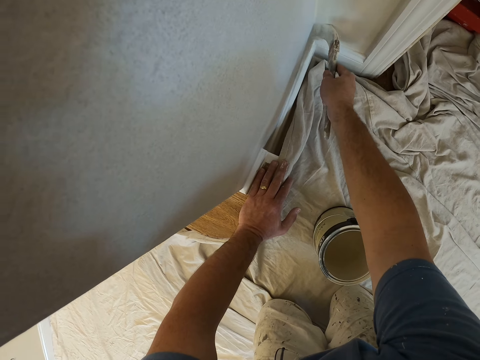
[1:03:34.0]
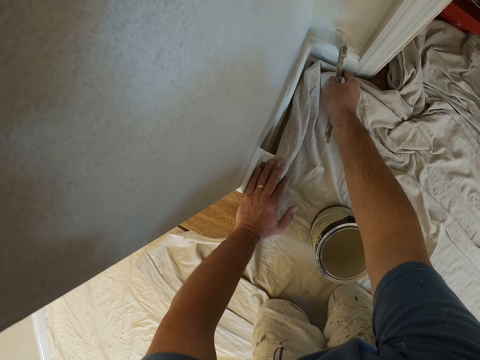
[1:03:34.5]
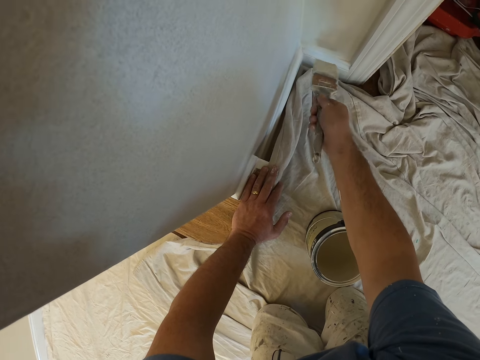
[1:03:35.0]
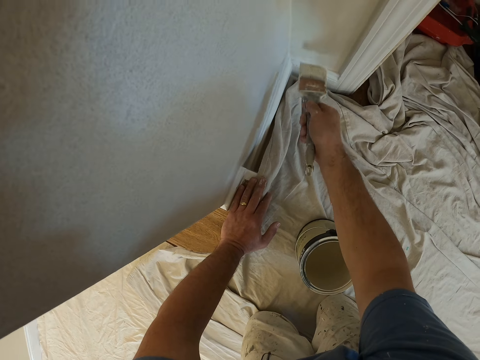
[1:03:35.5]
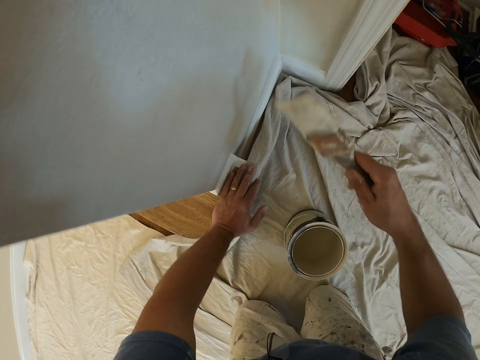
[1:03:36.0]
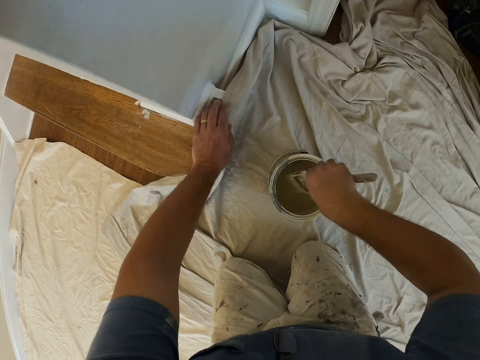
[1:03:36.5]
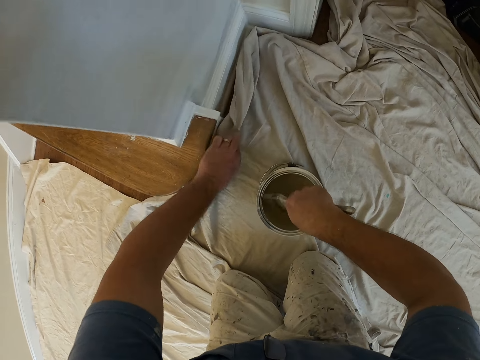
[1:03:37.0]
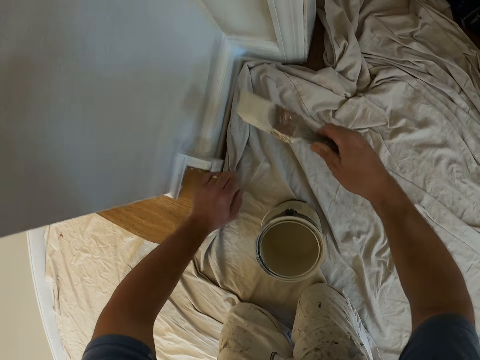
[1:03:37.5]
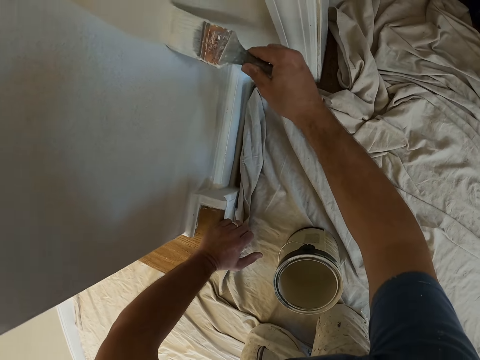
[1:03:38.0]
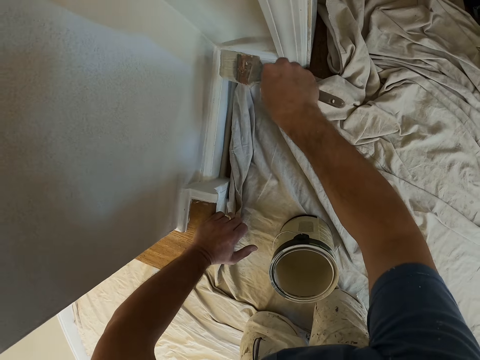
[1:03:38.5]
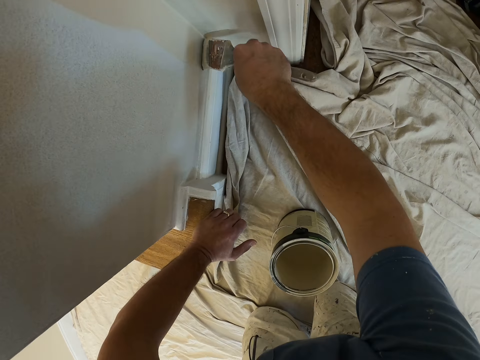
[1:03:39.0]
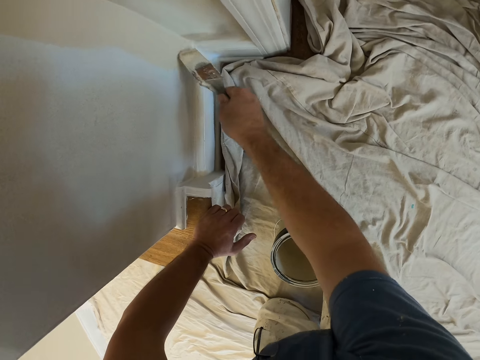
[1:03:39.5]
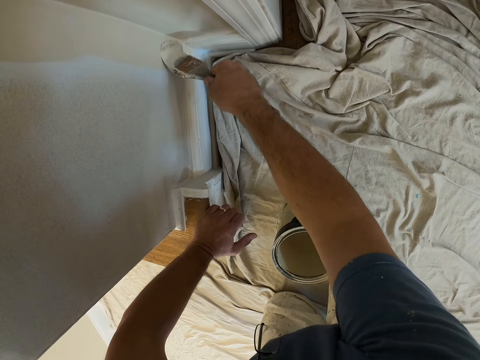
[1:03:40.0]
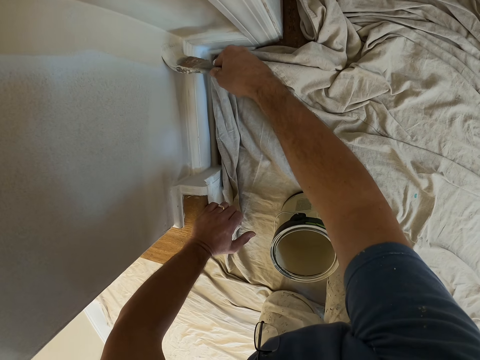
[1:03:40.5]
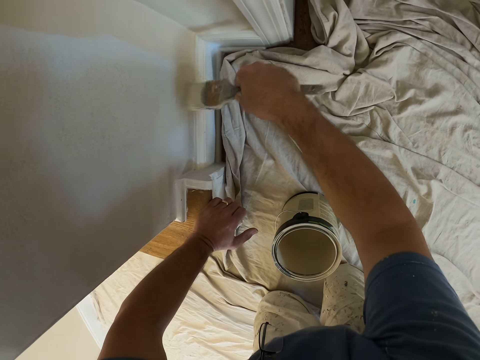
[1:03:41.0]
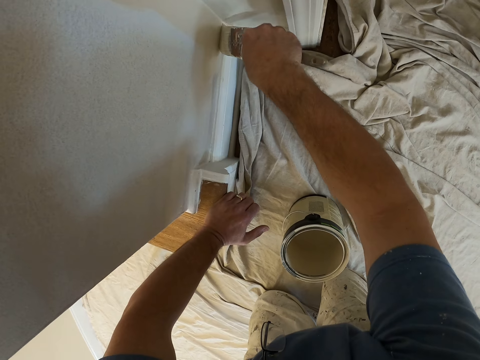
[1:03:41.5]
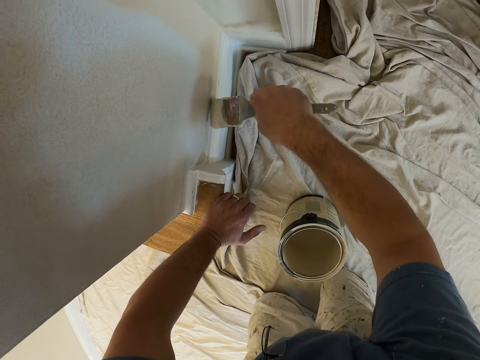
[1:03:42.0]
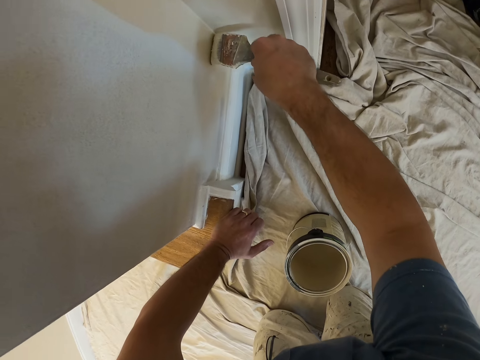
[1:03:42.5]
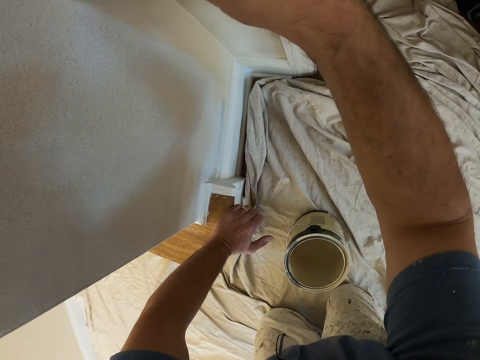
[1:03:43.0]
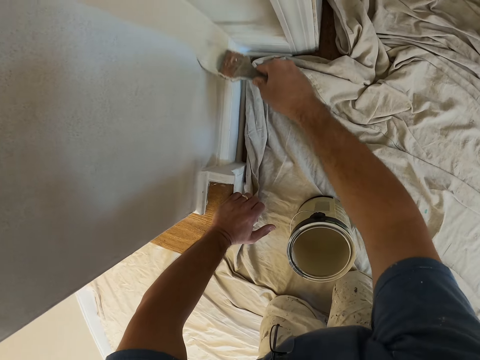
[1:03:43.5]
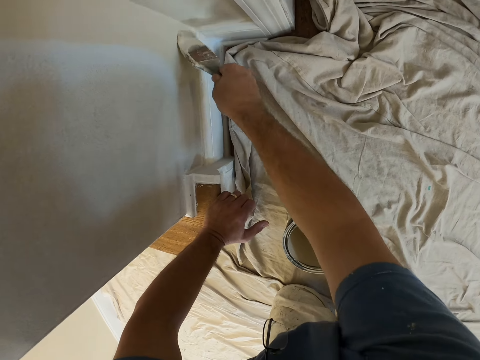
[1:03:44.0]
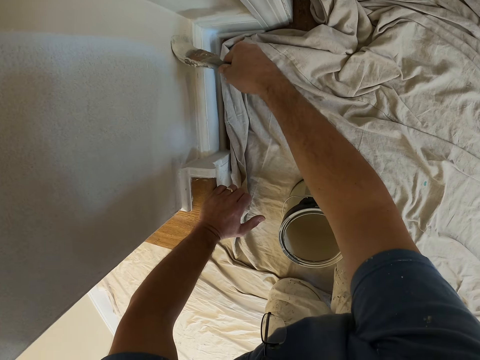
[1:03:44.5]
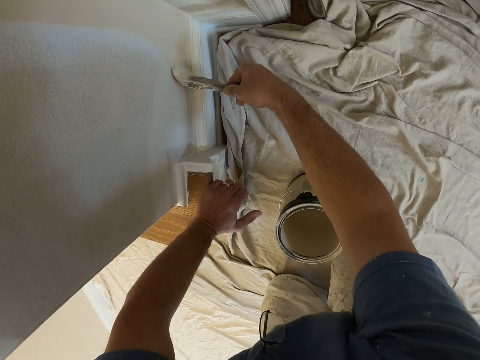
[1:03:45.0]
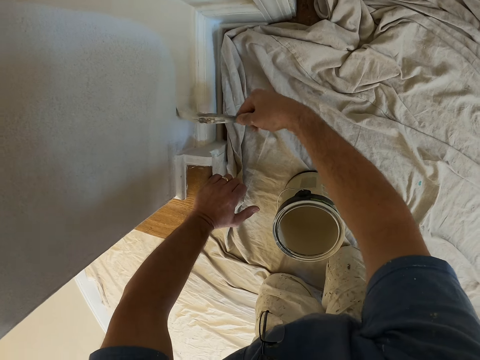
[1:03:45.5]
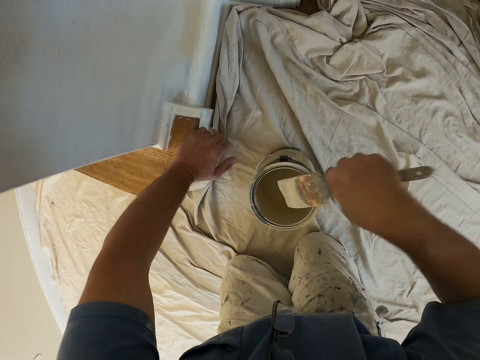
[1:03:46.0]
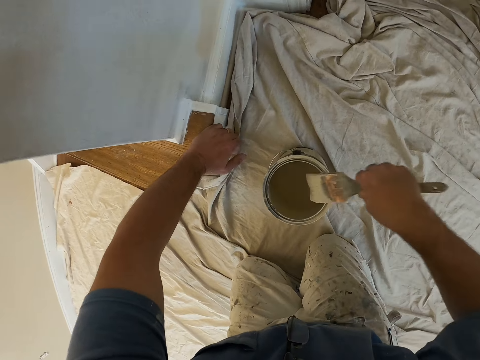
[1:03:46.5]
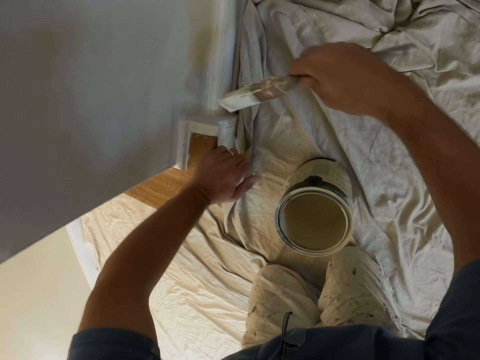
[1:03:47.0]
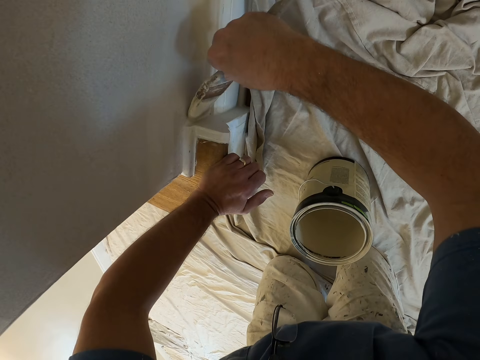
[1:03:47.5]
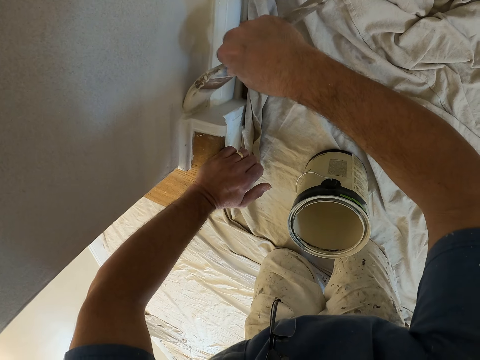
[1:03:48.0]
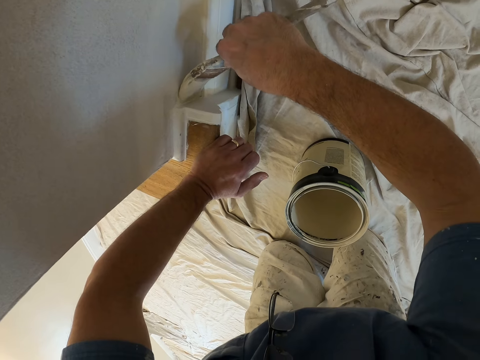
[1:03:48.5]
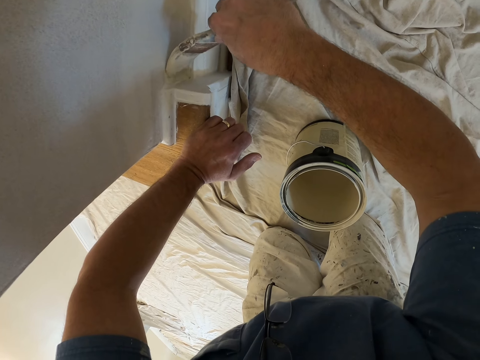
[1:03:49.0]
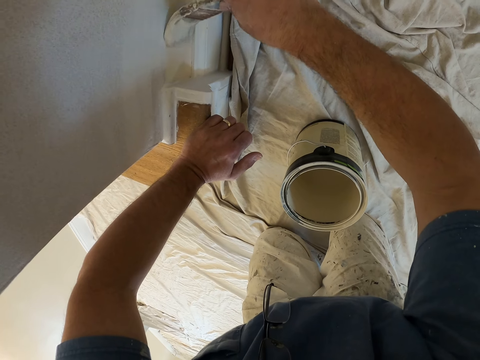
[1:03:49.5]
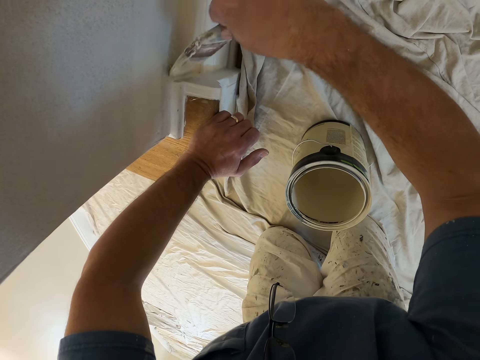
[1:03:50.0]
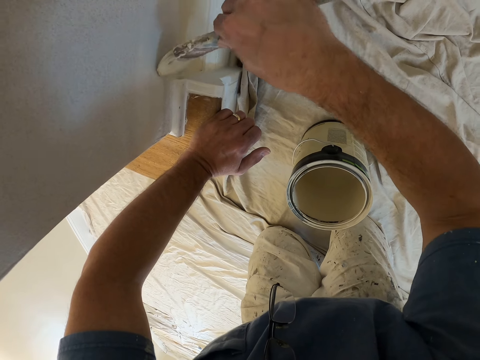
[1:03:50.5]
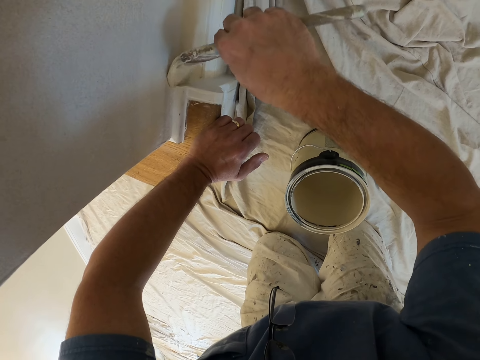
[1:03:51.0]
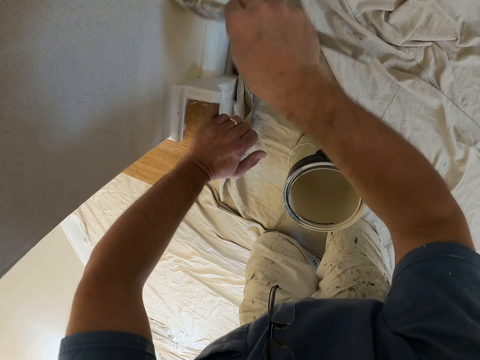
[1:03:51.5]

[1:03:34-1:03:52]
The camera wearer takes some paint from the paint can with the paint brush. He moves the cloth on the floor with his left hand. He rests his left hand on the wall. He paints the wall with the paint brush. He takes some paint from the paint can with the paint brush. He paints the wall with the paint brush.

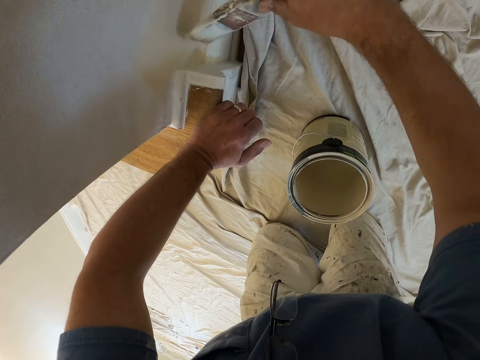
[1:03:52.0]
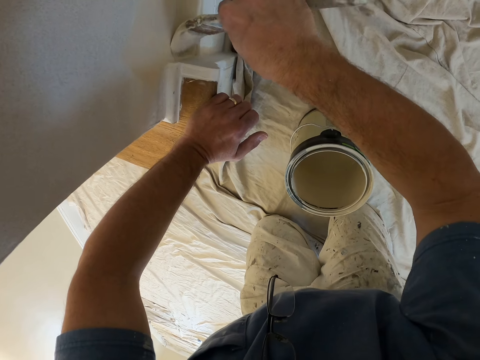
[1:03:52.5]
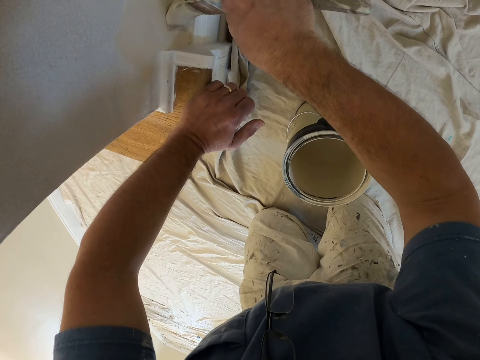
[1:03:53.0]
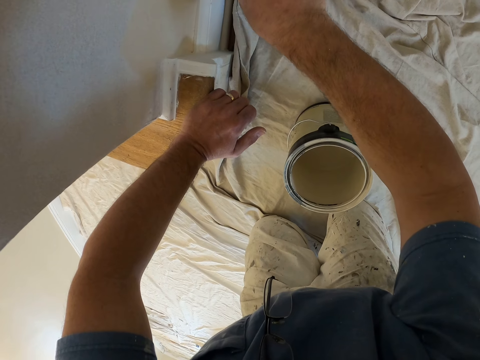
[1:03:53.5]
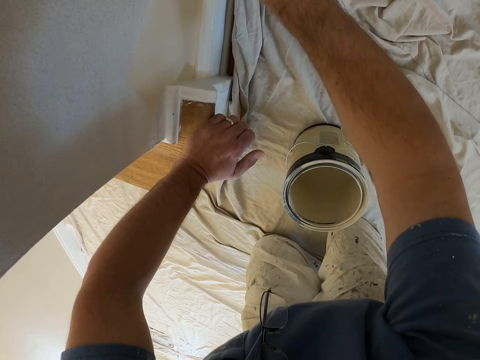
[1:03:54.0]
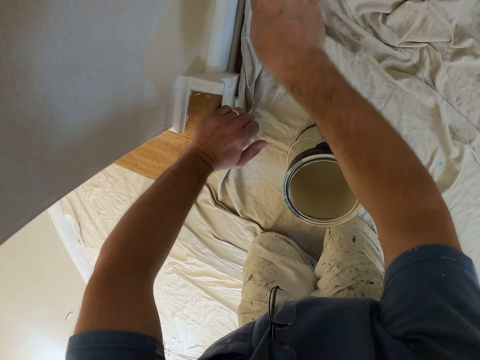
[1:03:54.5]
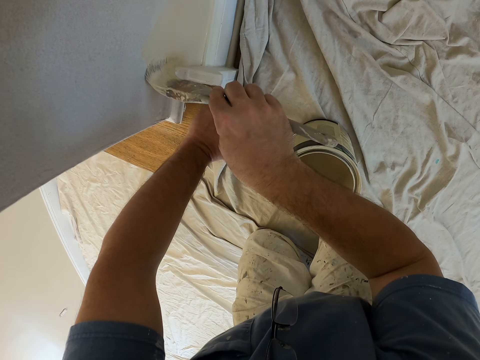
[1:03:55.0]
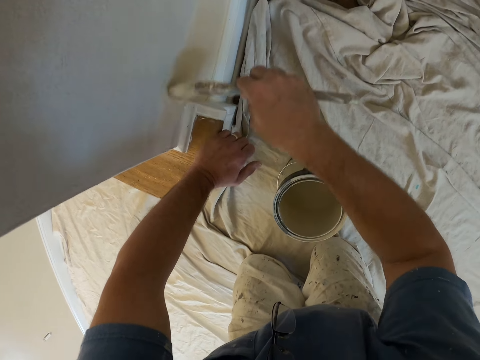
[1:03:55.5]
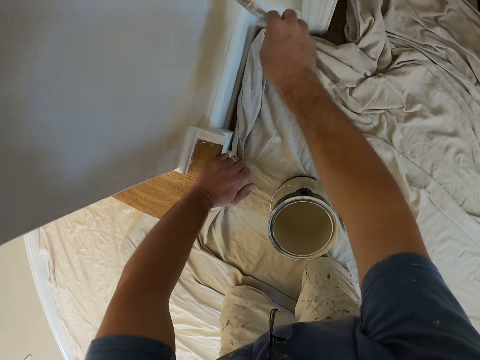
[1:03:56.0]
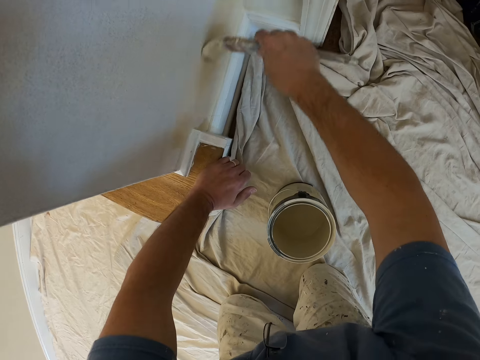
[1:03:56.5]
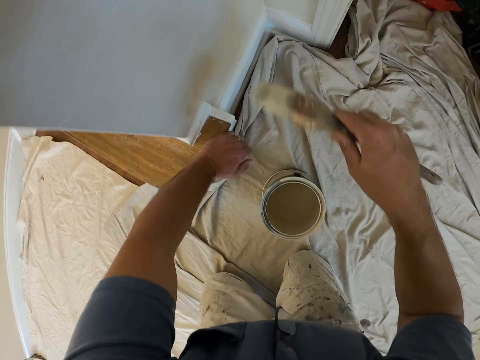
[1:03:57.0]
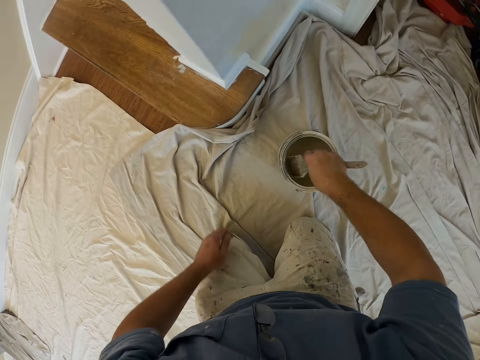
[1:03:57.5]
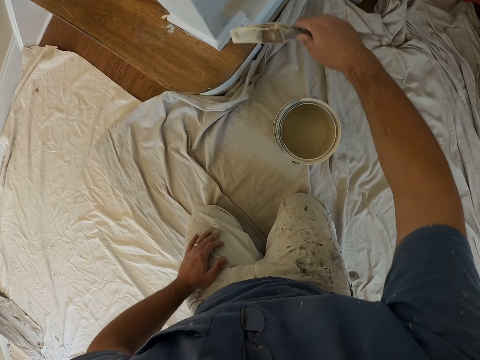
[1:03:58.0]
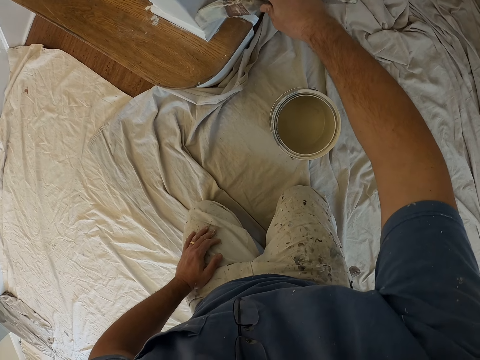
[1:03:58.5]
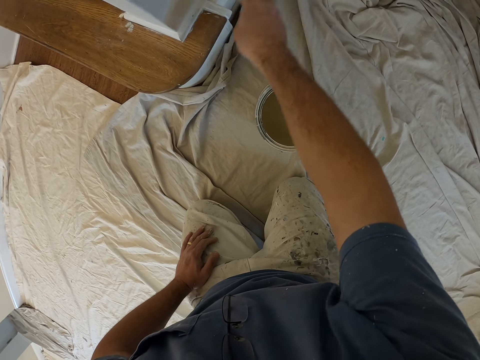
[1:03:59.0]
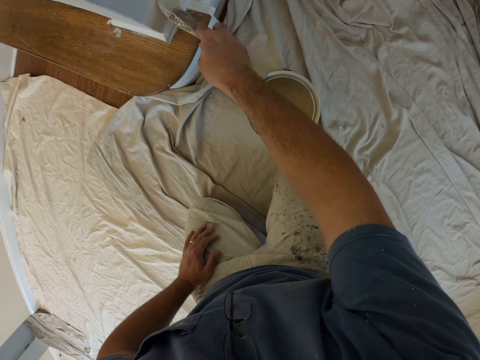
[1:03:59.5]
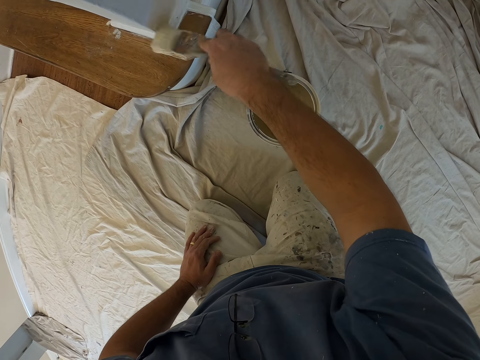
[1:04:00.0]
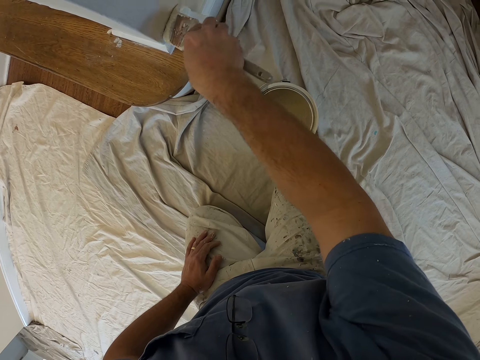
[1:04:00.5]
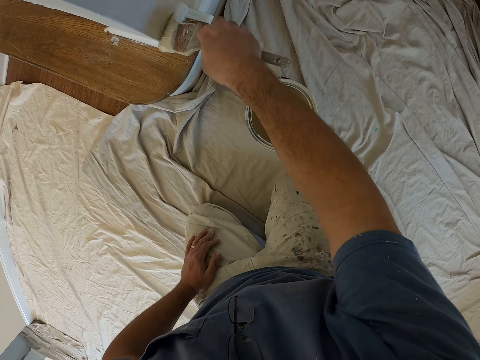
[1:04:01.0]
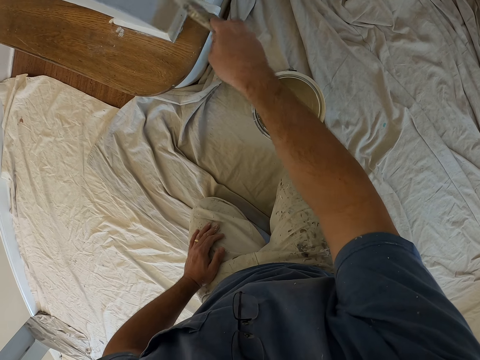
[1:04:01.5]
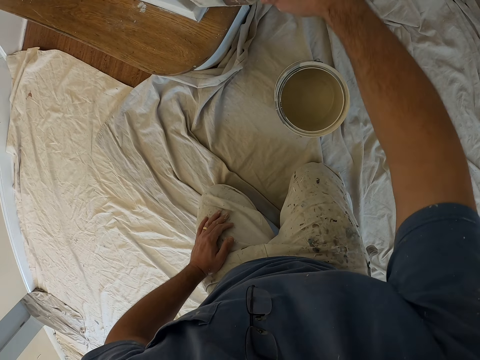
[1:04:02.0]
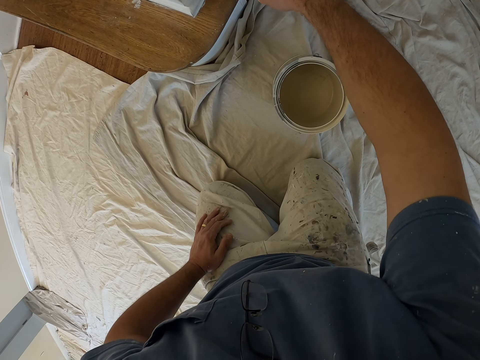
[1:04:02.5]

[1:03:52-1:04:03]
The camera wearer takes some paint from the paint can with the paint brush. They paint the wall with the paint brush.
